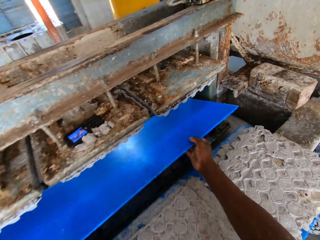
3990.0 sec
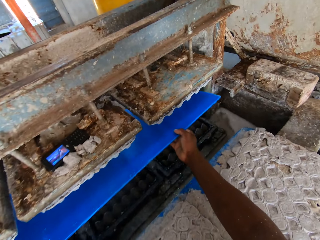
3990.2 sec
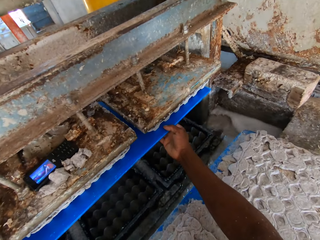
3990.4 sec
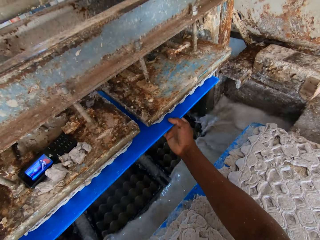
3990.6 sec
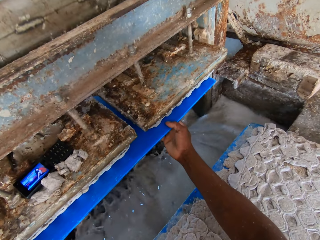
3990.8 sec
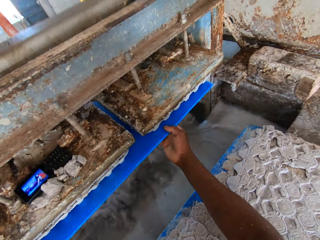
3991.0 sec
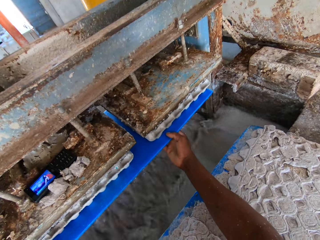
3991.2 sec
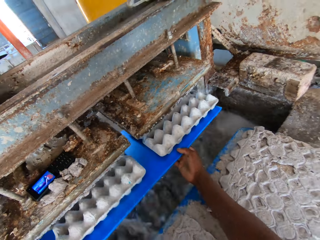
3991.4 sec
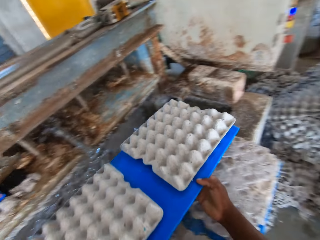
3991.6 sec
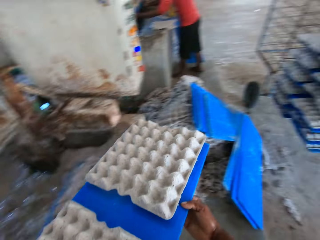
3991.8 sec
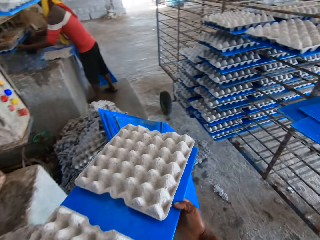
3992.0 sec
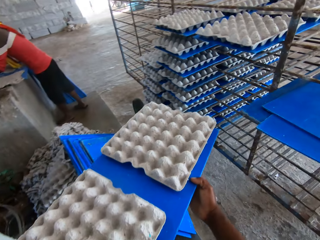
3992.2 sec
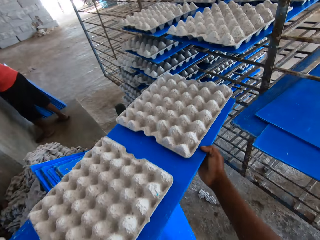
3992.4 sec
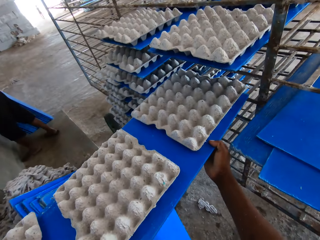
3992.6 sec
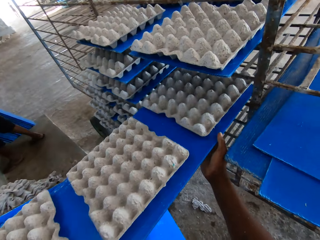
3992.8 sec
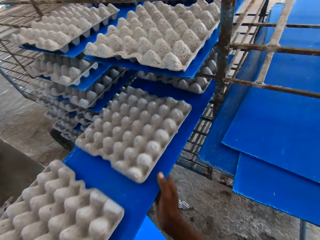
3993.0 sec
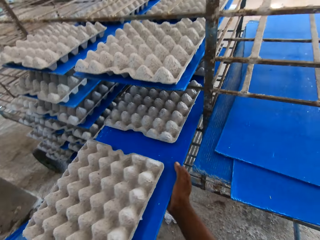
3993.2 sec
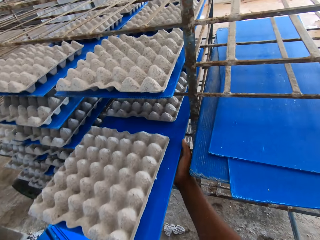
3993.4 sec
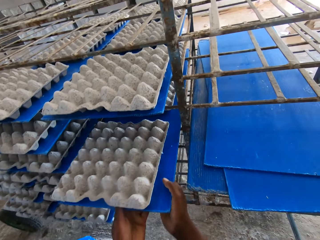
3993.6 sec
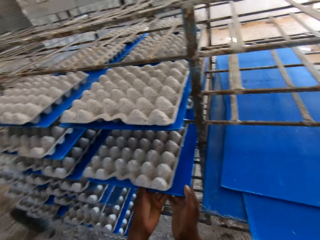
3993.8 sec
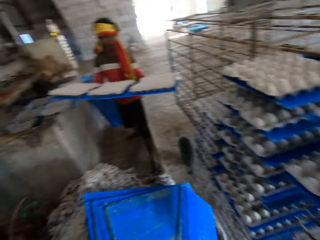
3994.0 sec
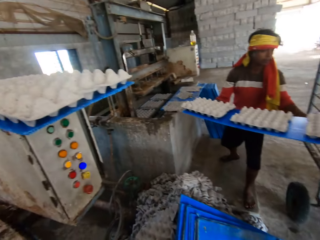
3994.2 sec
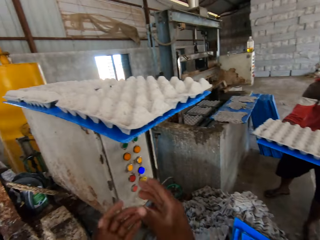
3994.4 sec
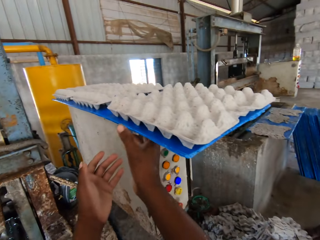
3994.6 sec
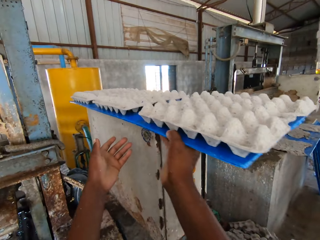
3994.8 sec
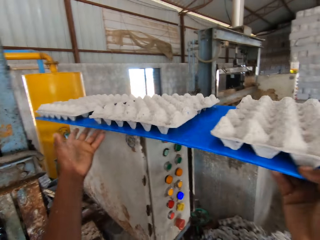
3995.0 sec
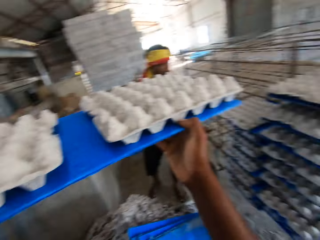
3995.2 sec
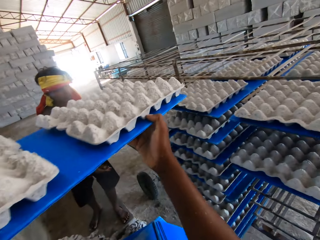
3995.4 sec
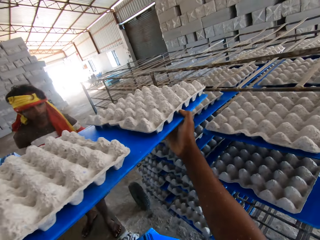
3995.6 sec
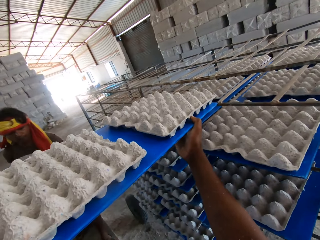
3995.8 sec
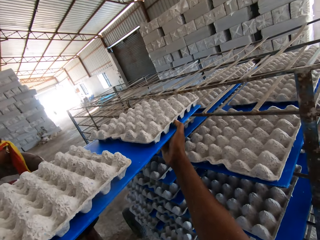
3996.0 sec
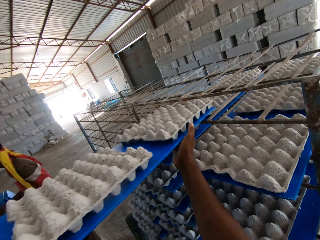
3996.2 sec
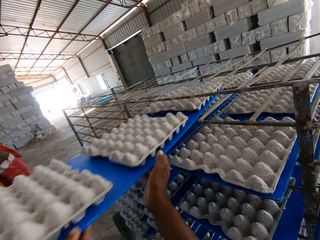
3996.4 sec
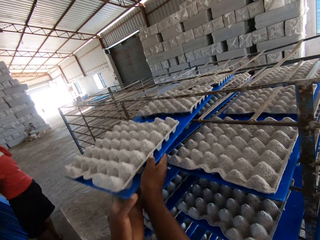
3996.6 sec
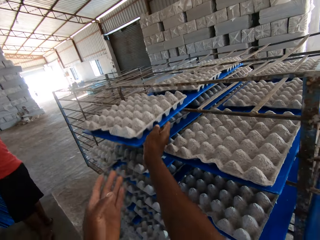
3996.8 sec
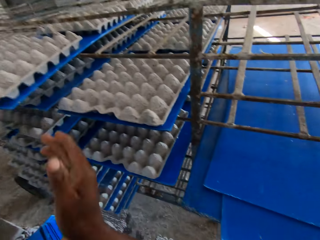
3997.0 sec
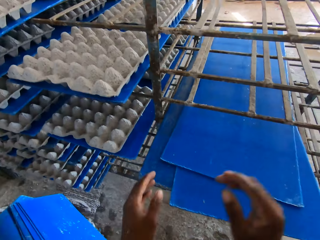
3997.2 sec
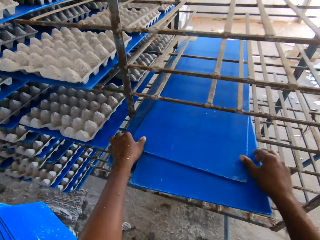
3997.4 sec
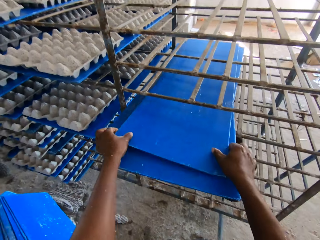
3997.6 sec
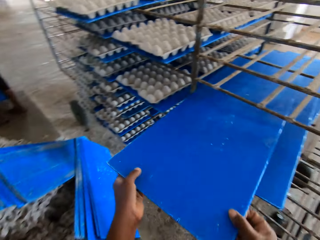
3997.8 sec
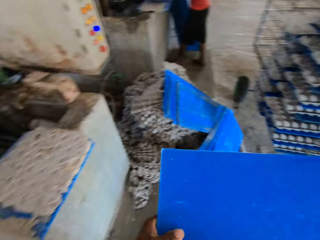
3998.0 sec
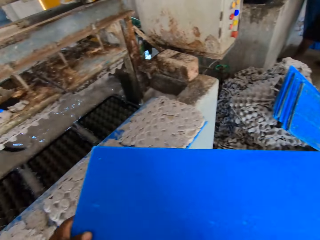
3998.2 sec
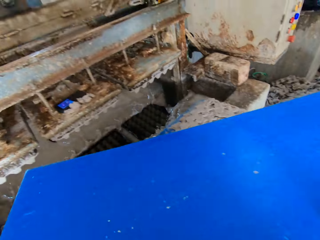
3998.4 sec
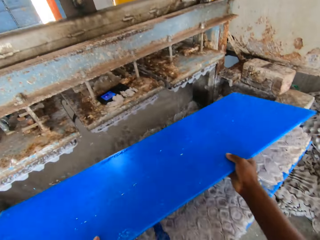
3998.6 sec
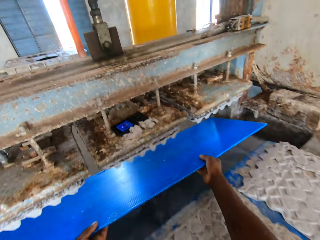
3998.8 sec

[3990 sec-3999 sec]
The camera wearer lifts the board. They insert the plastic sheet into the egg tray machine with both hands. They remove the plastic sheet together with some egg trays on it from the egg tray machine with both hands. They slide the plastic sheet together with the egg tray in the rack with both hands. A man holds a plastic sheet together with some egg trays with both hands. The camera wearer picks the plastic sheet together with the egg trays from the control panel of the egg tray machine with both hands. They slide the plastic sheet together with the egg tray in the rack with both hands. They pick a plastic sheet on the plastic sheets in the rack with both hands.

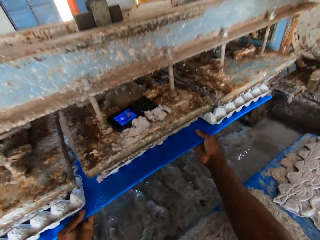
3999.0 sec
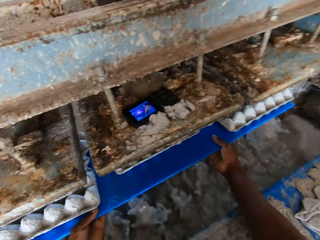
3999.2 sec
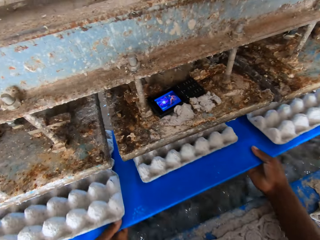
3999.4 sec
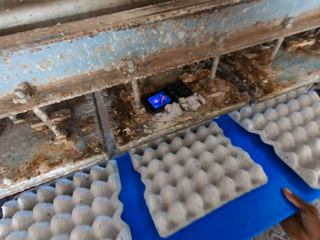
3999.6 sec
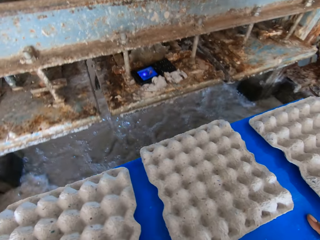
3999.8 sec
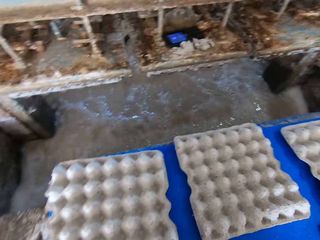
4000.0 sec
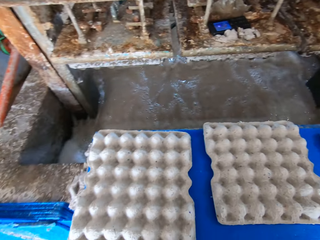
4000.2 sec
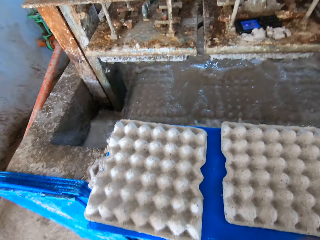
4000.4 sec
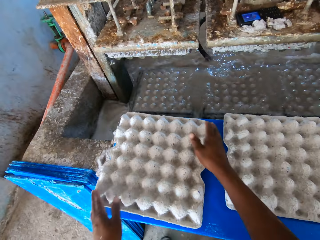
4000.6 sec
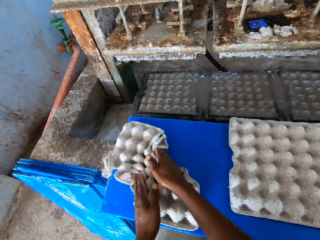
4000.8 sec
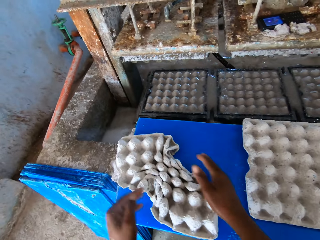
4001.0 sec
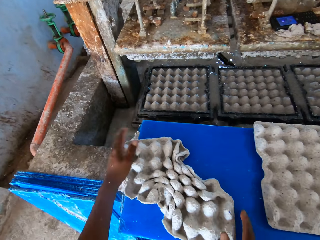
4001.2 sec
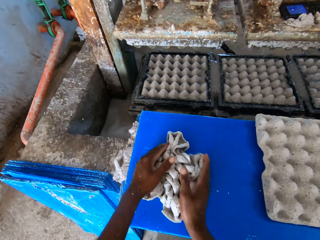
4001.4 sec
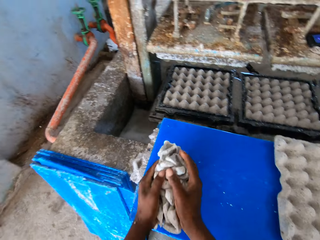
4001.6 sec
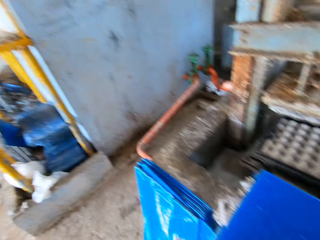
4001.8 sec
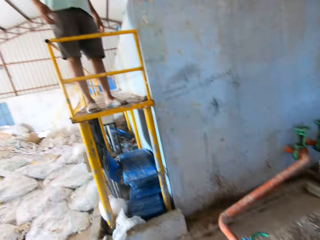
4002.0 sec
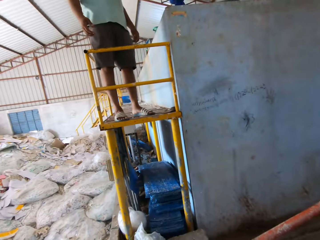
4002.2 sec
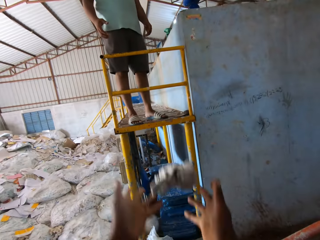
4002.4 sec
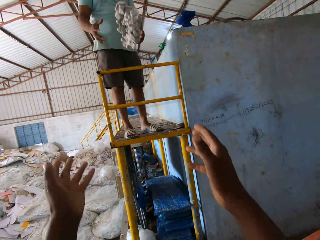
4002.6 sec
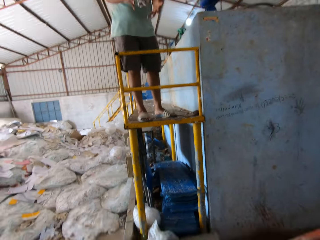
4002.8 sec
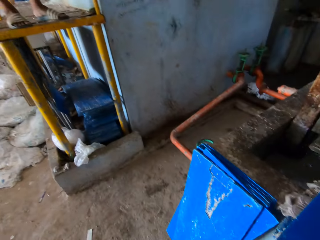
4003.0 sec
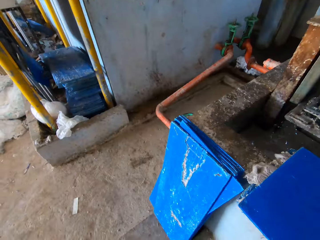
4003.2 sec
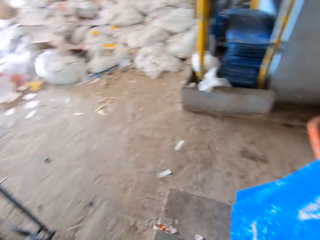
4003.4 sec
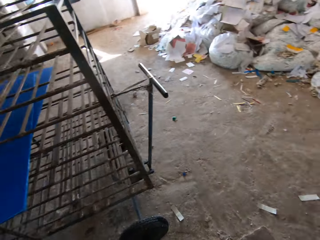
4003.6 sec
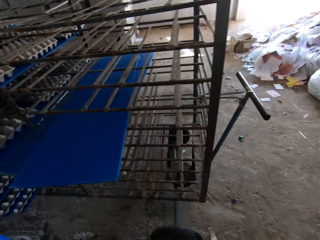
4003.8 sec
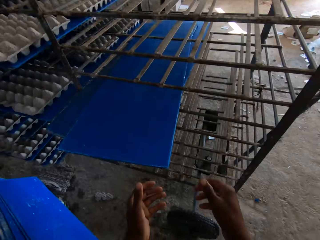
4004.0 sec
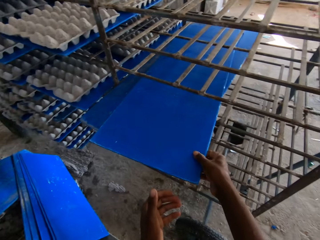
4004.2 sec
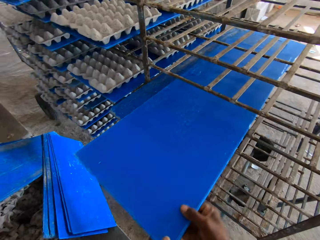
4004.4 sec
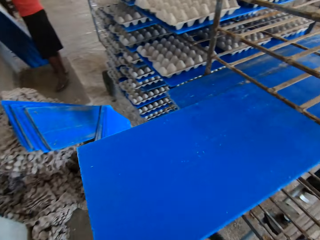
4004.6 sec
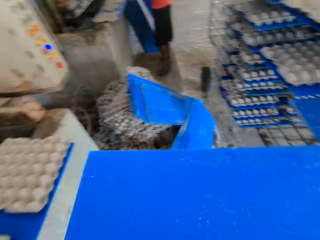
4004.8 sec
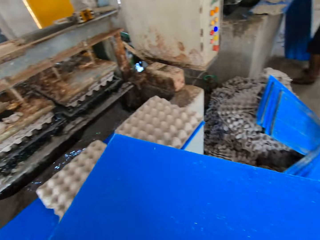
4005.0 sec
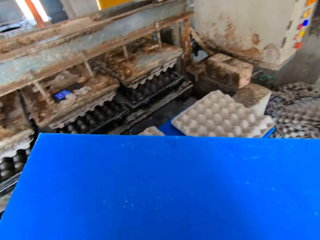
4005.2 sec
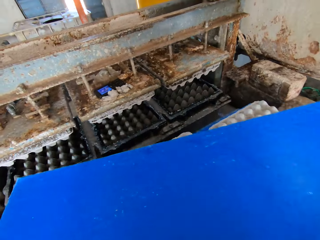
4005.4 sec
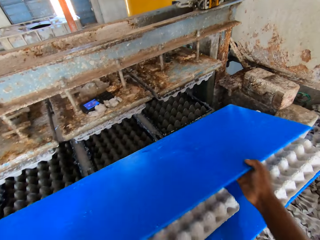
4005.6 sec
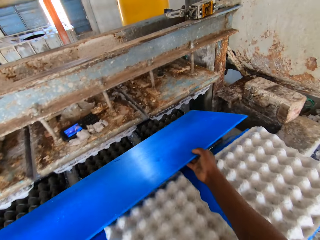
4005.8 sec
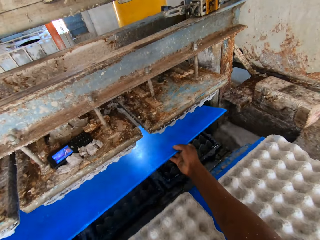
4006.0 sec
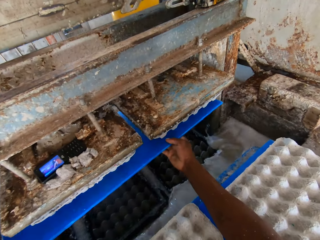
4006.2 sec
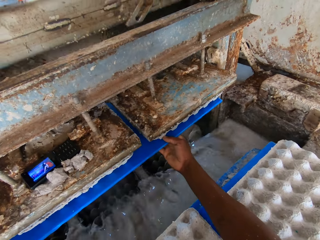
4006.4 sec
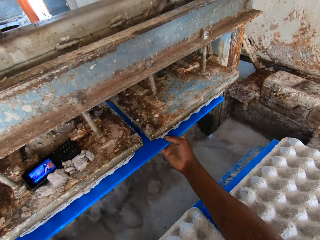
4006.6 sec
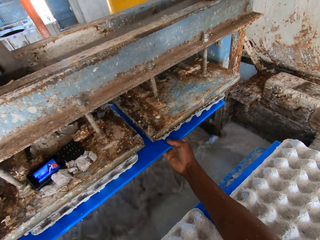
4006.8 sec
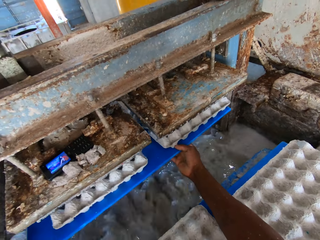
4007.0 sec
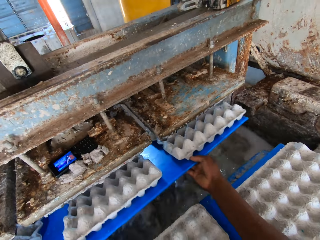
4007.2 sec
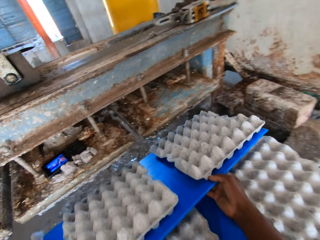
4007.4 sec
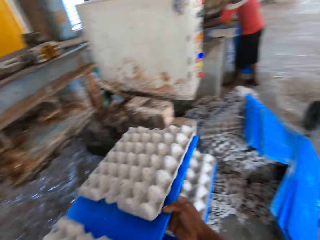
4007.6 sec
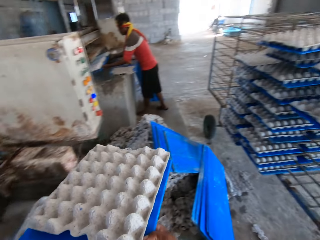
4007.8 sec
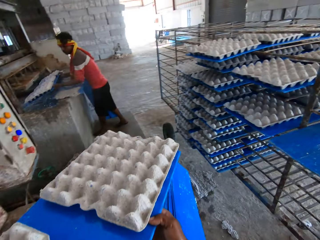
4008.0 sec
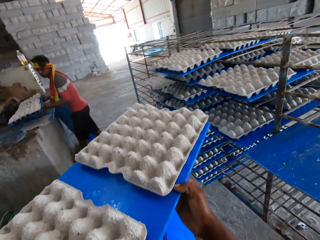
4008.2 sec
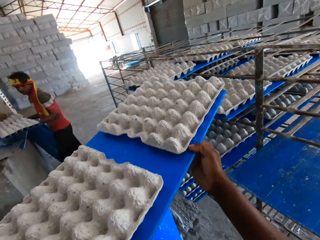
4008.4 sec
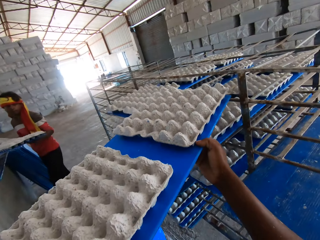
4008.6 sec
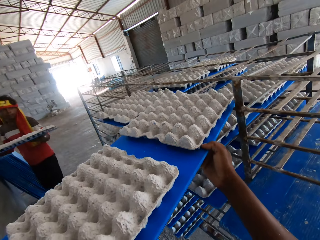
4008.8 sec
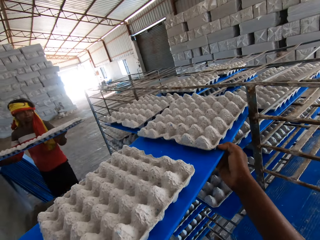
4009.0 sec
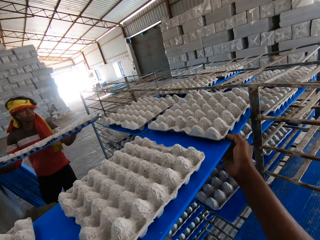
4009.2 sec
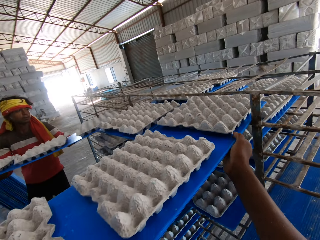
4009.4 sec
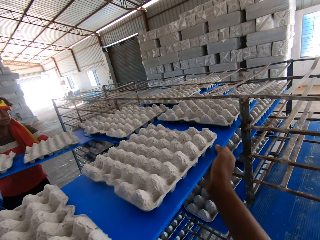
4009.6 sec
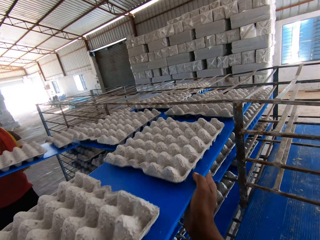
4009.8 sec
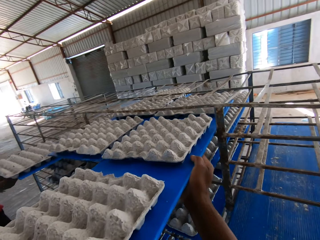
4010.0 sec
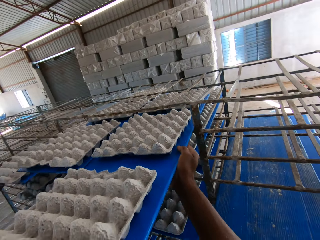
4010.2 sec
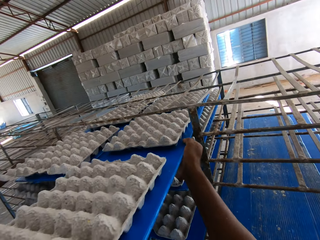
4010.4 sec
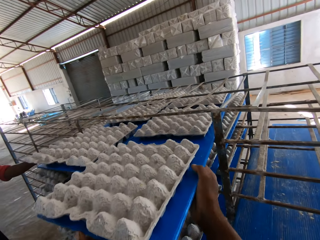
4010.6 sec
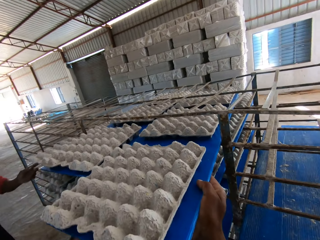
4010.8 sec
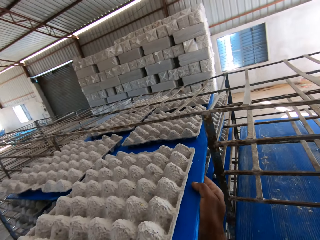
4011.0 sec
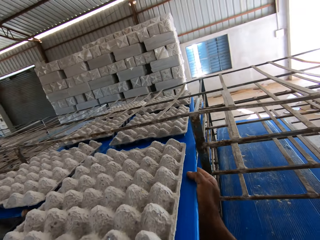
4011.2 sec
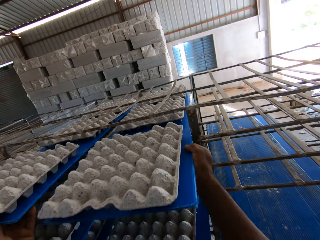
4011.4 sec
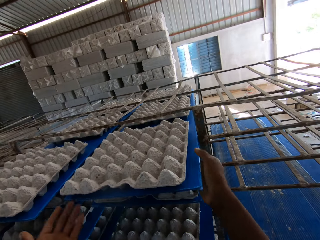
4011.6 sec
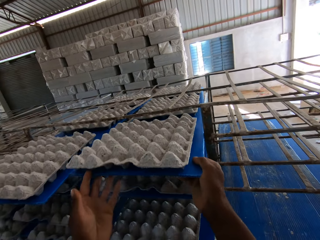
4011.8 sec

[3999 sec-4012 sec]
The camera wearer inserts the plastic sheet into the egg tray machine with both hands. They remove the plastic sheet together with some egg trays on it from the egg tray machine with both hands. They drop the plastic sheet together with the egg tray on the plastic sheet on the ledge with both hands. They fold an egg tray on the plastic sheet on the ledge with both hands. They pick the egg tray on the plastic sheet on the ledge with both hands. They toss the egg tray to a man with both hands. The man catches the egg tray with both hands. The camera wearer picks a plastic sheet on the plastic sheets in the rack with both hands. They insert the plastic sheet into the egg tray machine with both hands. They remove the plastic sheet together with some egg trays on it from the egg tray machine with both hands. Another man removes a plastic sheet together with some egg trays on it from the egg tray machine with both hands. The camera wearer slides the plastic sheet together with the egg tray in the rack with both hands. The other man slides the plastic sheet together with the egg tray in the rack with both hands.
